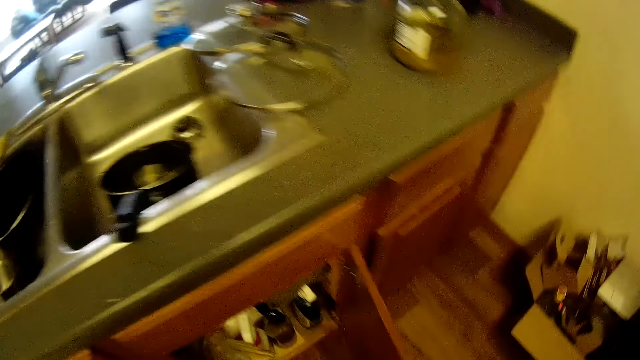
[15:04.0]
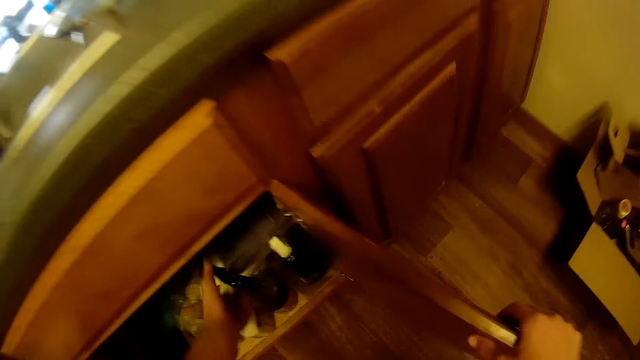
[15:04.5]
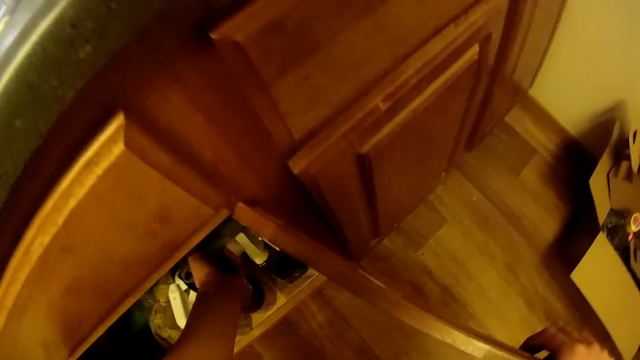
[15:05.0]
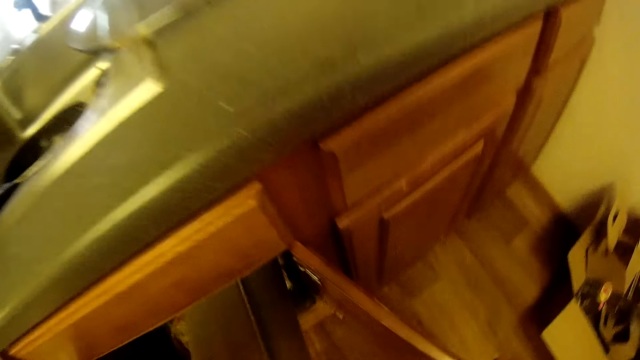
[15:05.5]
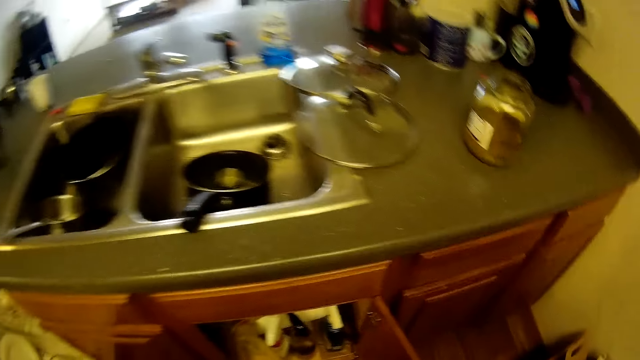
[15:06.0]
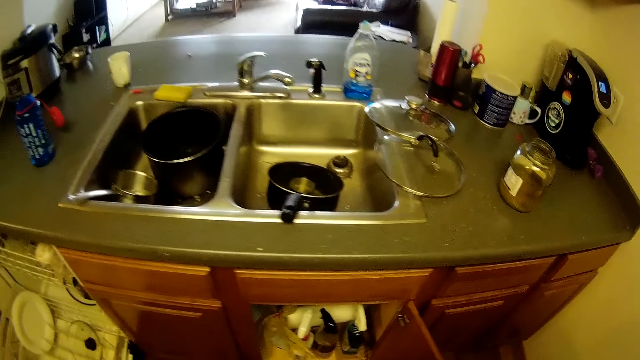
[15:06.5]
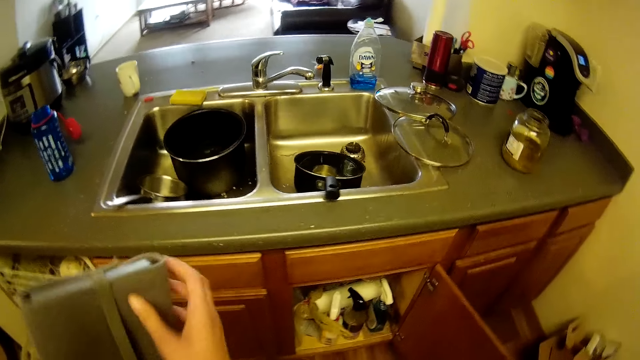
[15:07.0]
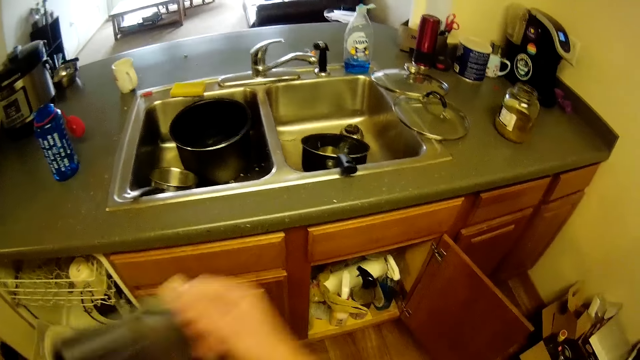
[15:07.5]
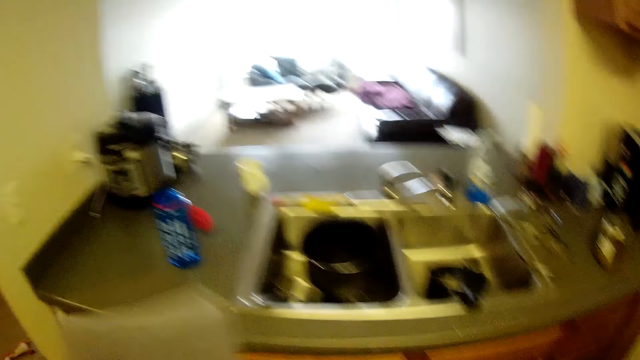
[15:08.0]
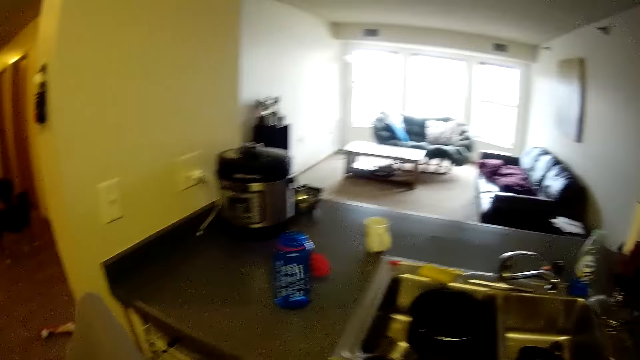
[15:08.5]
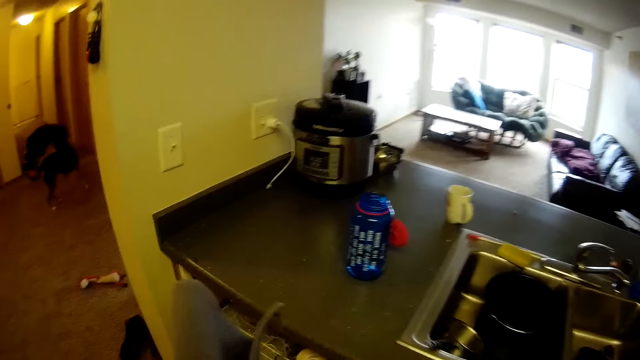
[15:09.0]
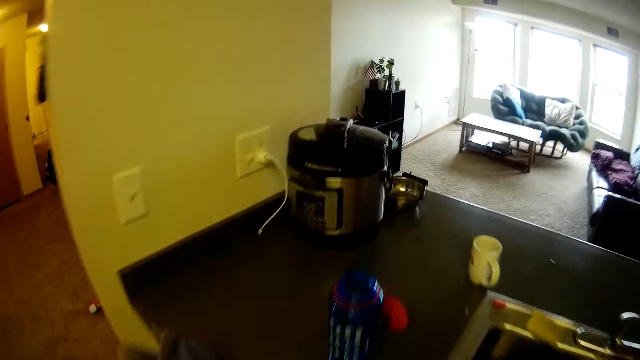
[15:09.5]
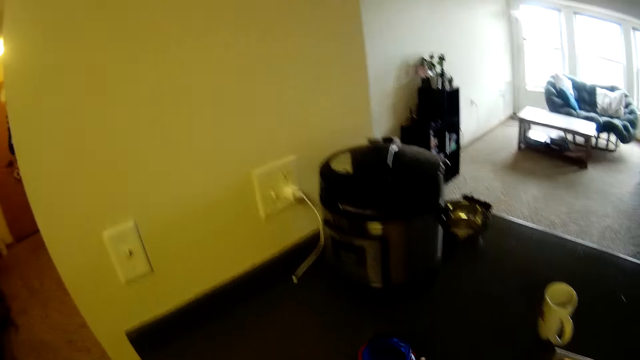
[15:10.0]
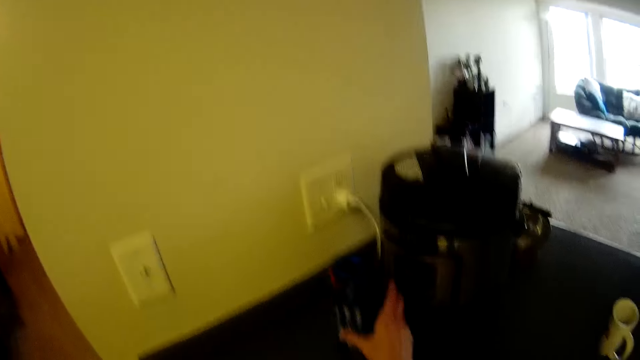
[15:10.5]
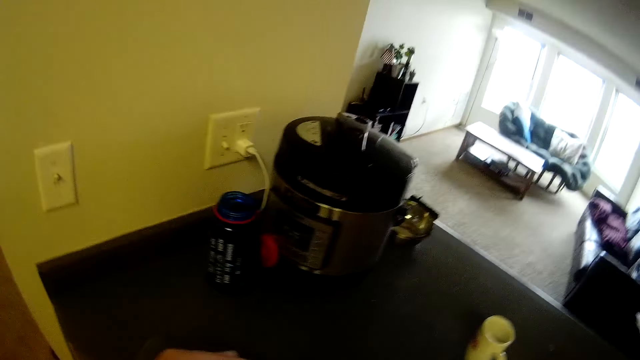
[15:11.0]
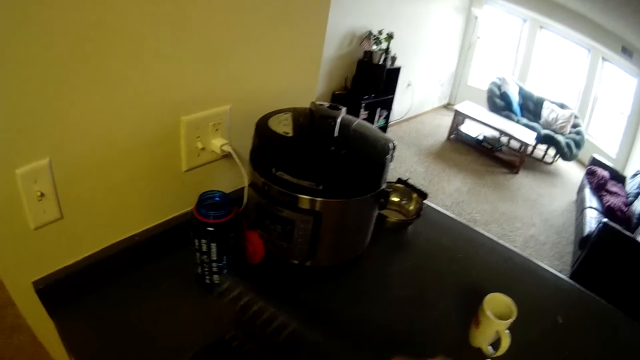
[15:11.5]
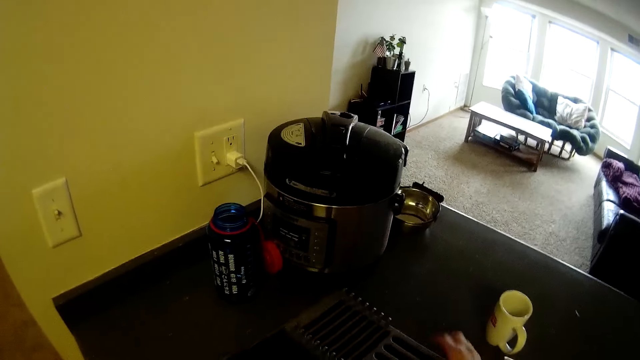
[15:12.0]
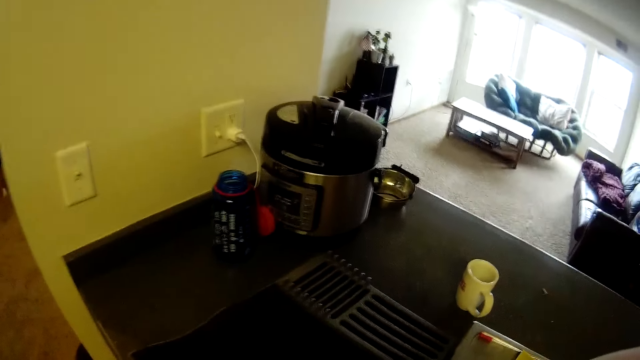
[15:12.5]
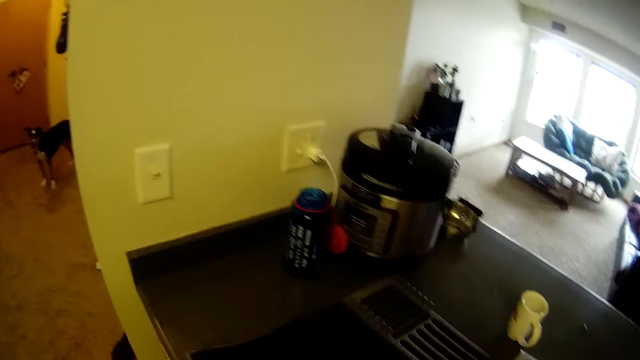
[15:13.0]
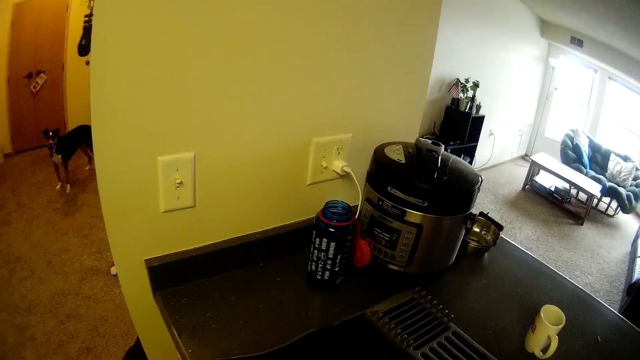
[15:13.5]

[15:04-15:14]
The camera wearer opens a kitchen cabinet. She picks up a drying mat or book from the kitchen cabinet. She stares at the sink. She unfolds the drying mat. She pushes the water bottle towards the wall. She places the drying mat on the kitchen counter. She moves her hands towards her face and stares at the book.

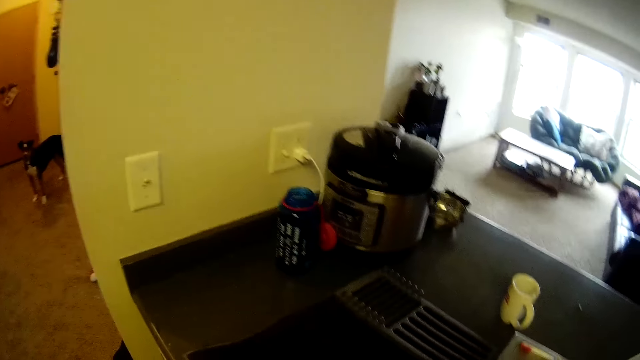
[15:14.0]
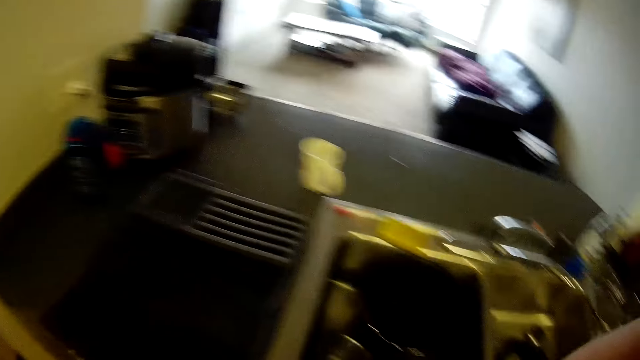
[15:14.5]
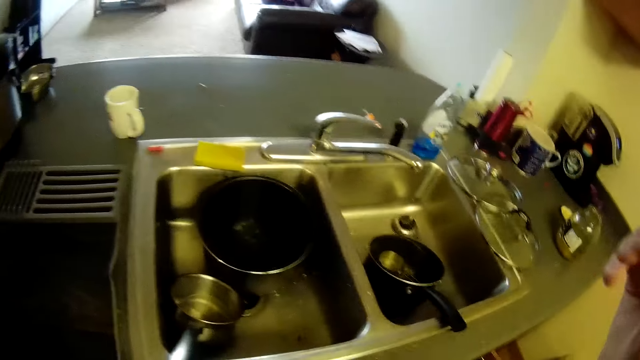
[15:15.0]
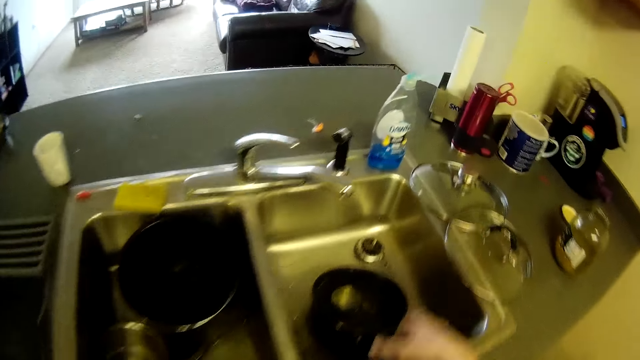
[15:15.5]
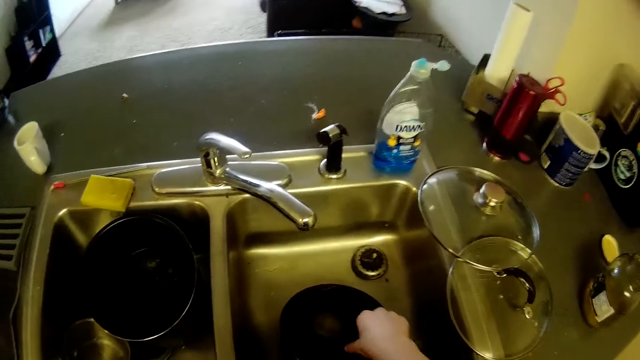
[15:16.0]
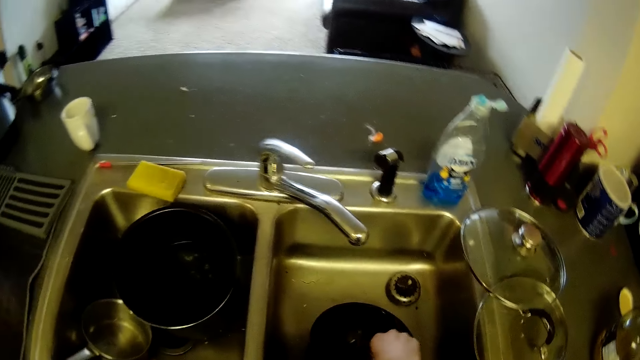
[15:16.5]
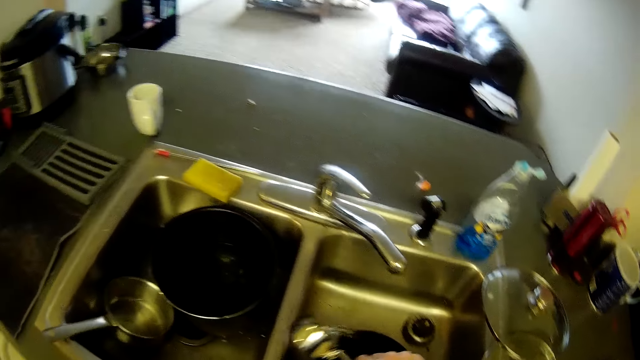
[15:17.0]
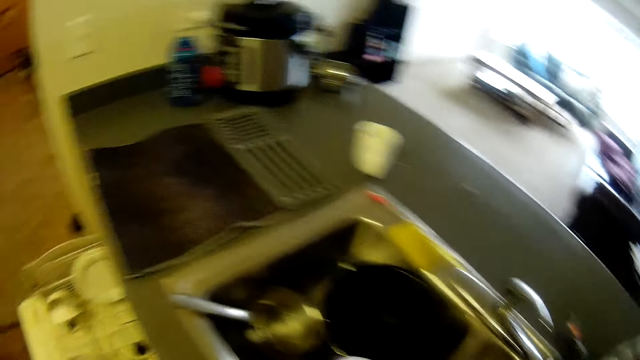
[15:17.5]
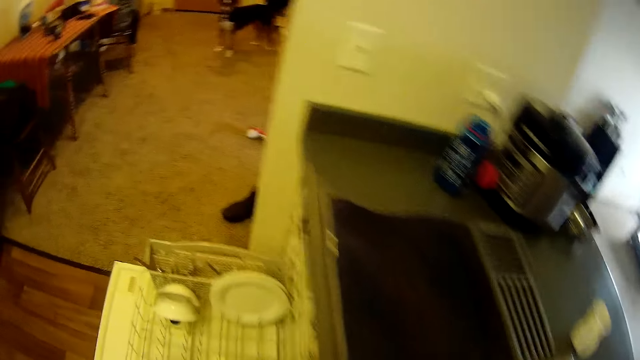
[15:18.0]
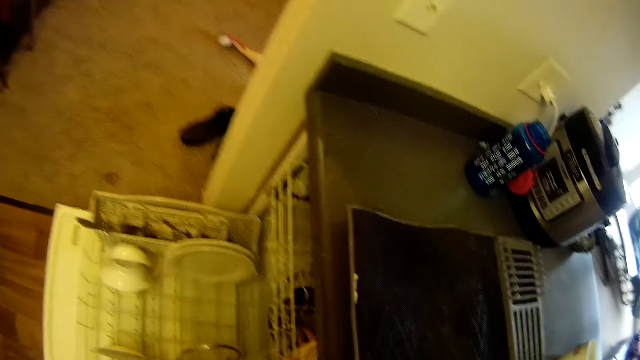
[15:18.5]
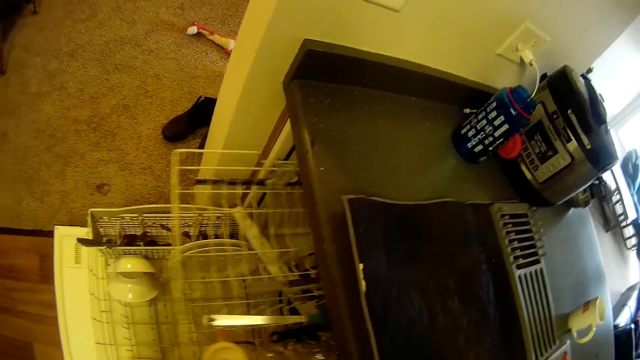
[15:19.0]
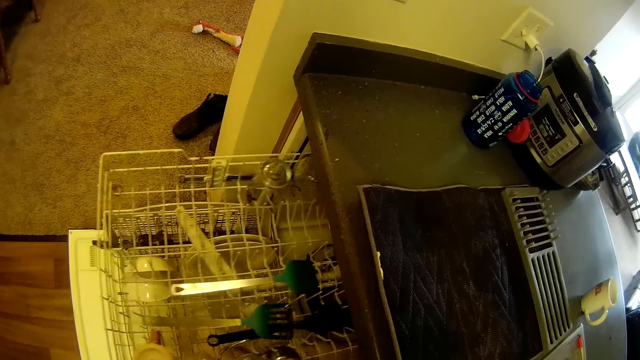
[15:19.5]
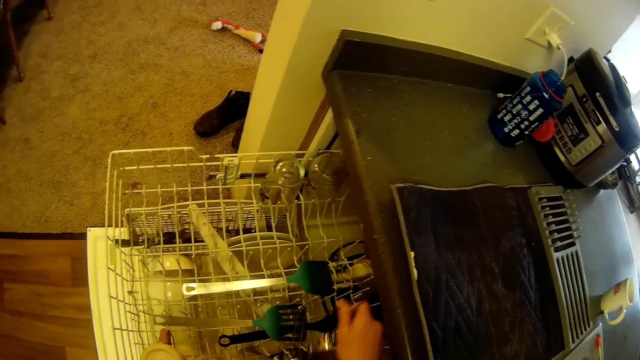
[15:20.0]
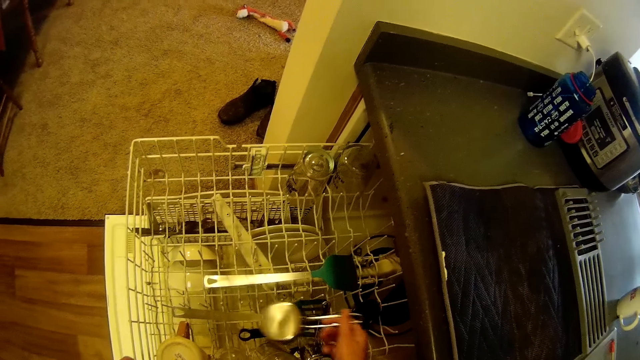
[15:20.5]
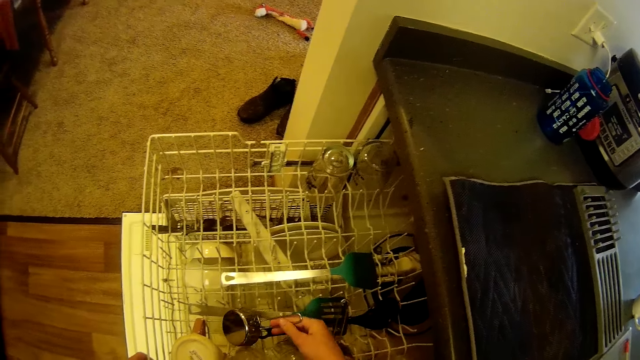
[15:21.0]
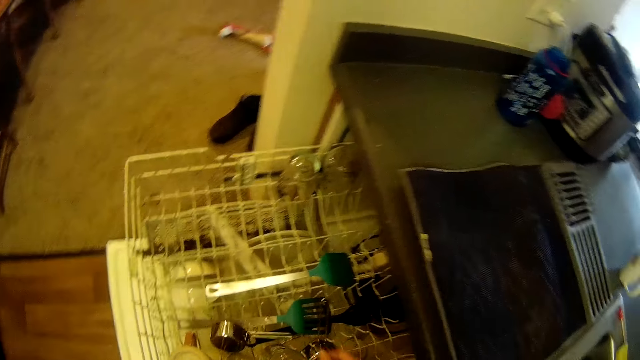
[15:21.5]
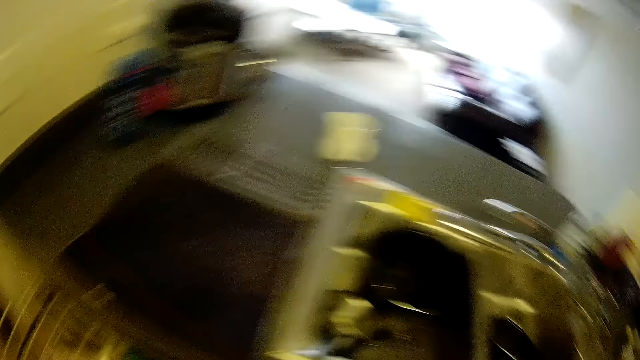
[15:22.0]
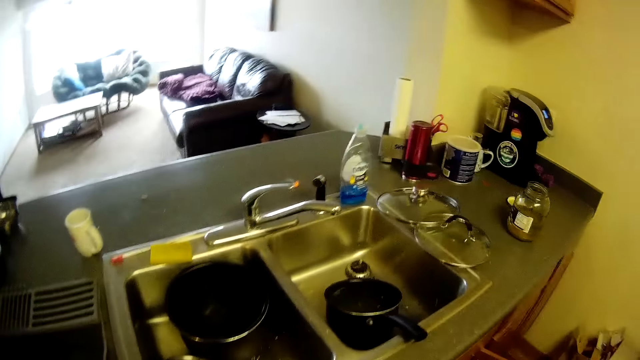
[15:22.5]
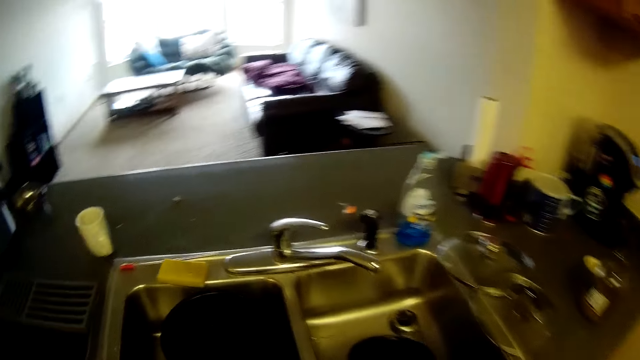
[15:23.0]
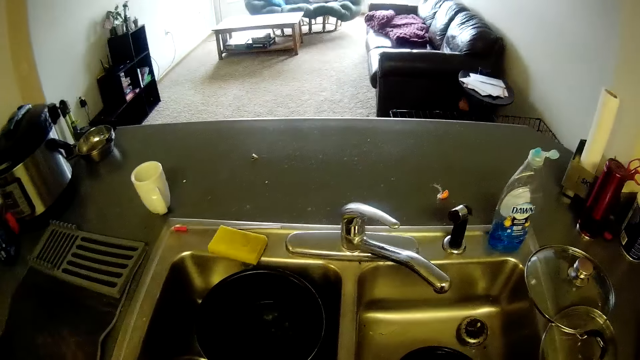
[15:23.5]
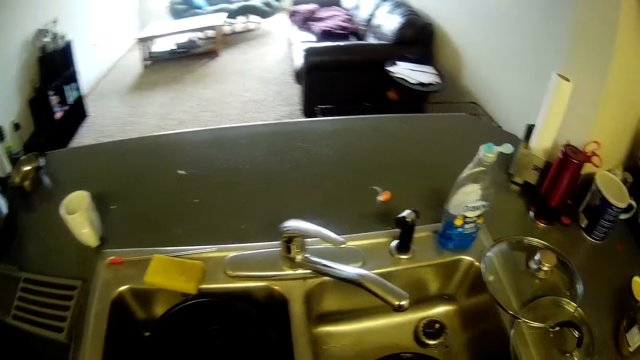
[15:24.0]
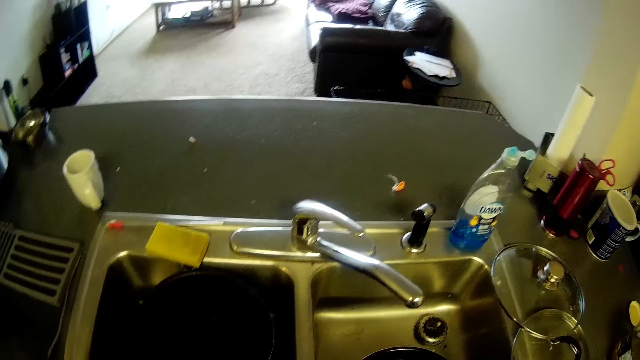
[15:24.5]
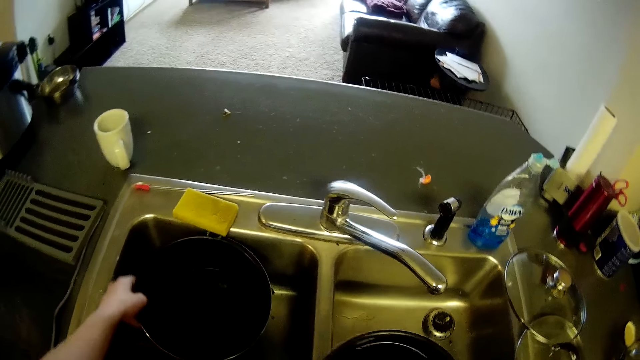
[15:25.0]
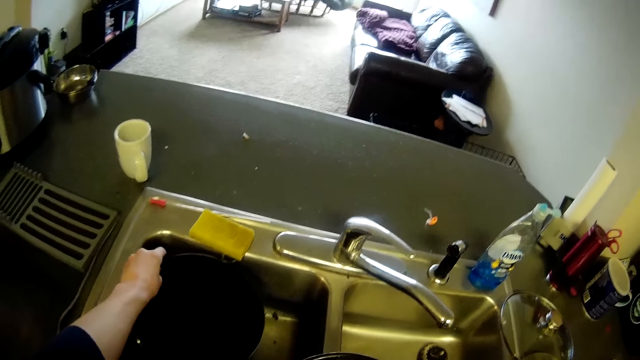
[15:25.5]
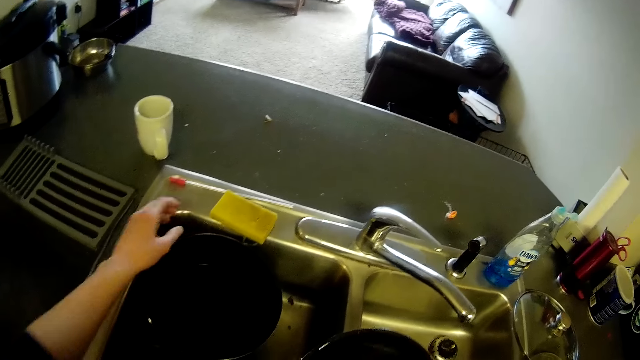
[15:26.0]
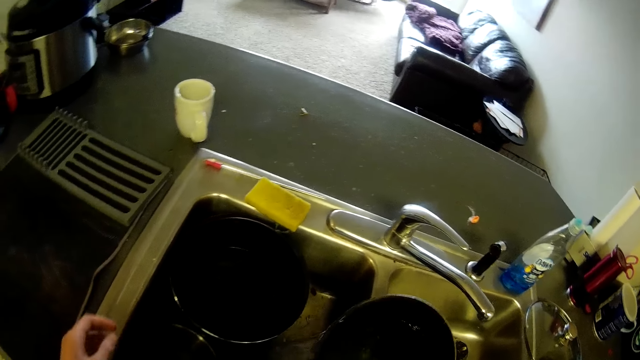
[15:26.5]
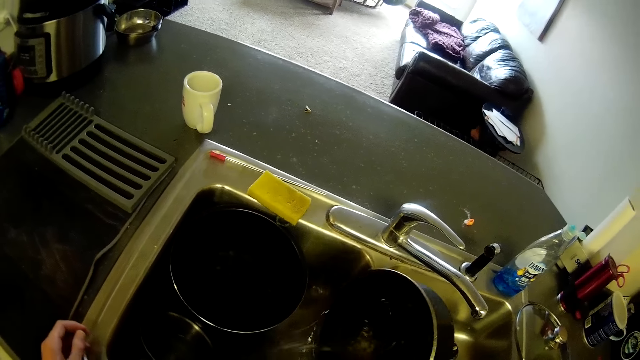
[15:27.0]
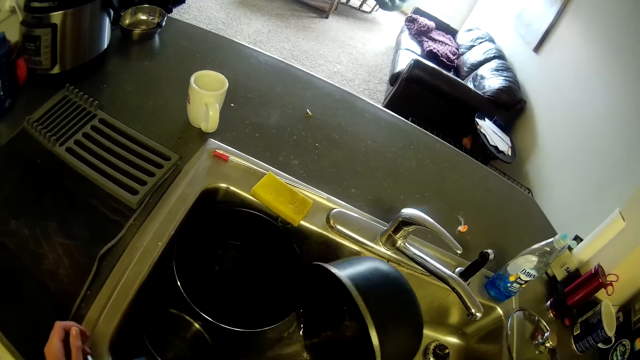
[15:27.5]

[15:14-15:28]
The camera wearer turns towards the sink. She holds the pot's handle. She picks up a measuring spoon in the kitchen sink bowl. She moves towards the dishwasher. She opens the upper rack of the dishwasher. She pulls the dishwasher's rack towards her. She drops the measuring spoon in the upper rack. She turns towards the sink. She pushes the pan in her left hand backward. She picks up the pot in the kitchen sink bowl. She pours the water in the pot into the other kitchen sink bowl.
